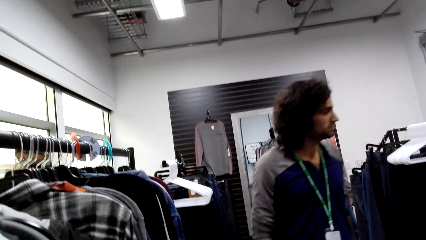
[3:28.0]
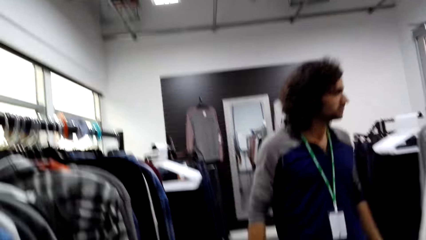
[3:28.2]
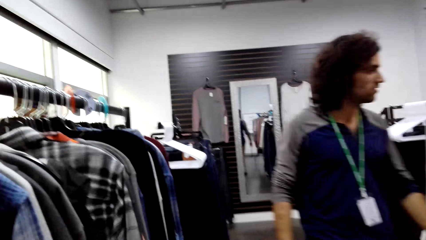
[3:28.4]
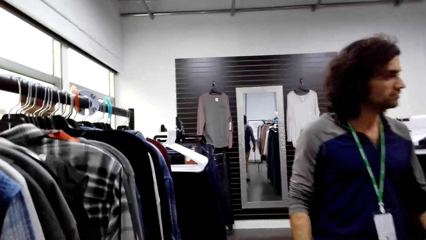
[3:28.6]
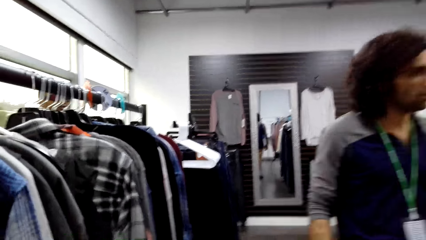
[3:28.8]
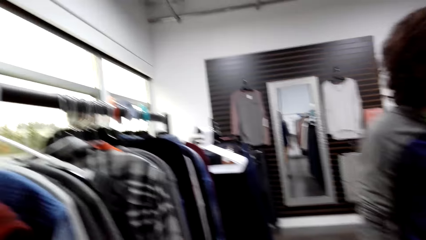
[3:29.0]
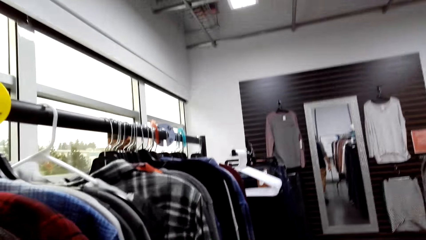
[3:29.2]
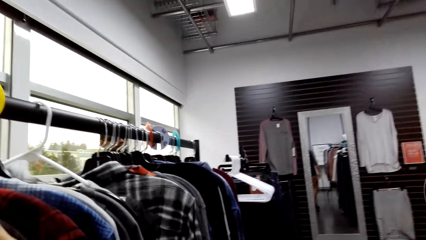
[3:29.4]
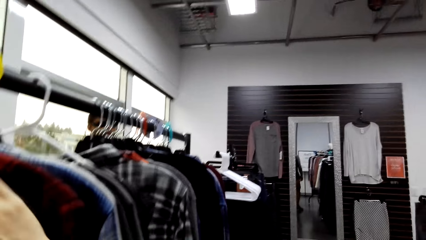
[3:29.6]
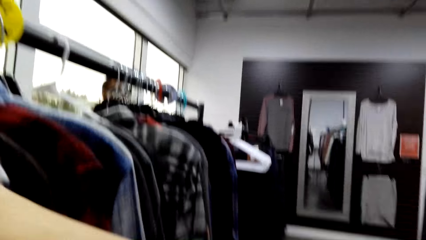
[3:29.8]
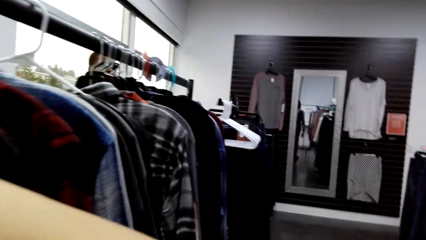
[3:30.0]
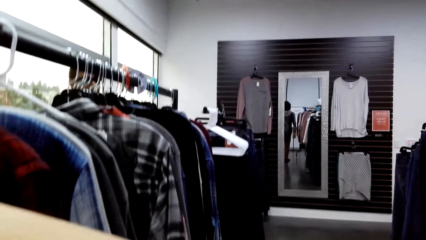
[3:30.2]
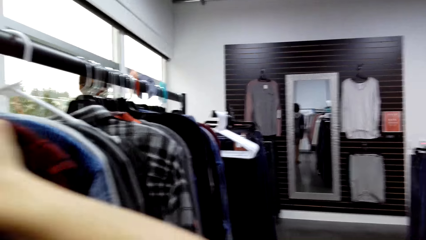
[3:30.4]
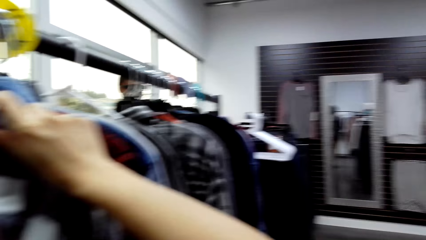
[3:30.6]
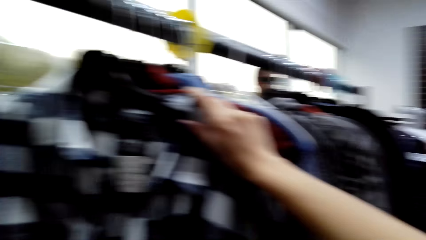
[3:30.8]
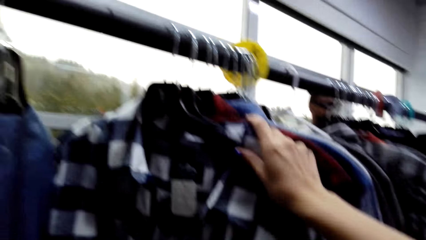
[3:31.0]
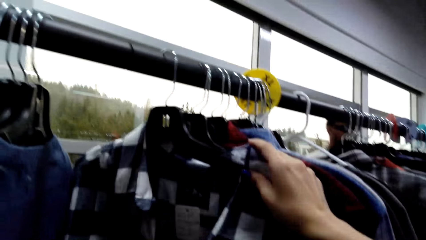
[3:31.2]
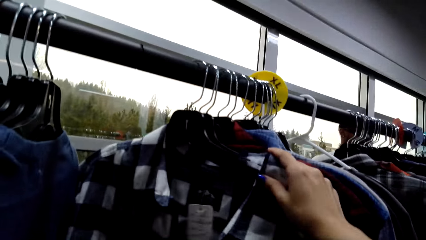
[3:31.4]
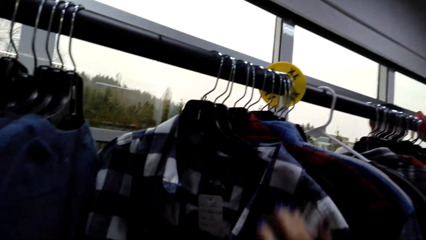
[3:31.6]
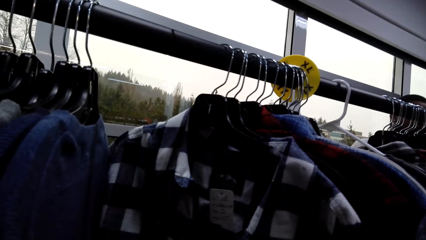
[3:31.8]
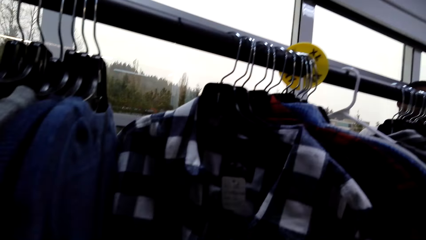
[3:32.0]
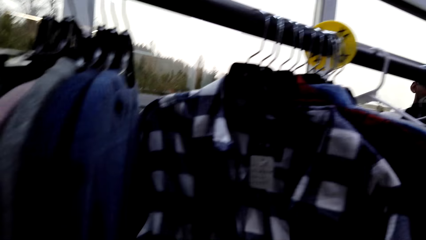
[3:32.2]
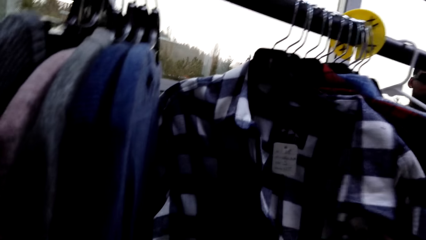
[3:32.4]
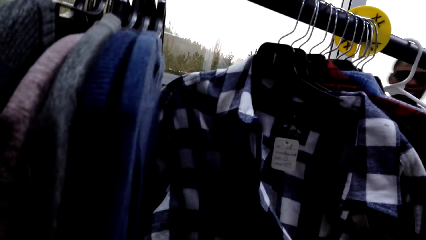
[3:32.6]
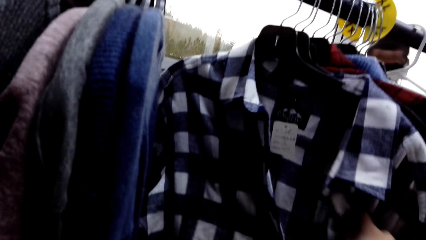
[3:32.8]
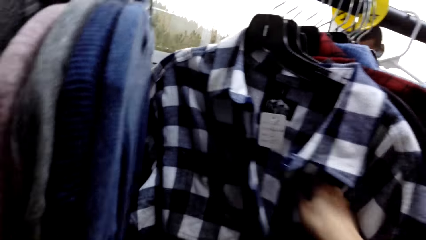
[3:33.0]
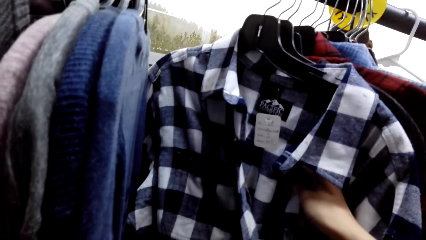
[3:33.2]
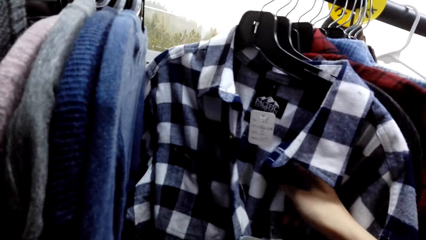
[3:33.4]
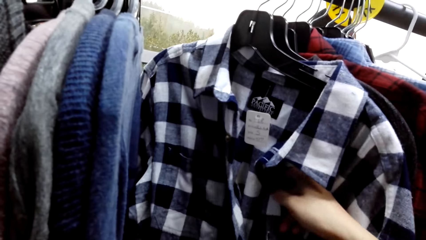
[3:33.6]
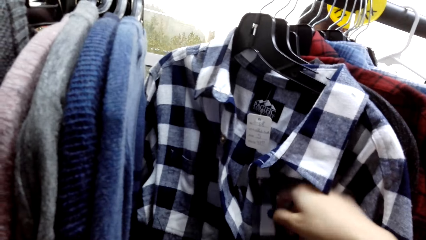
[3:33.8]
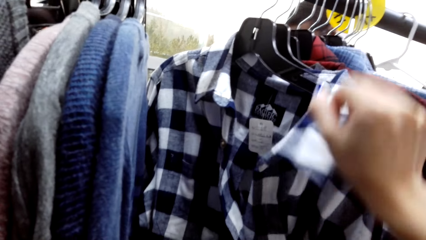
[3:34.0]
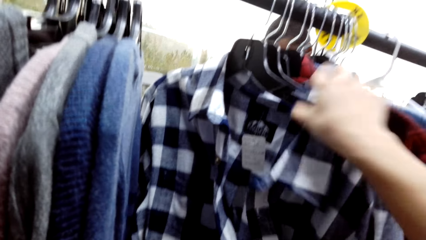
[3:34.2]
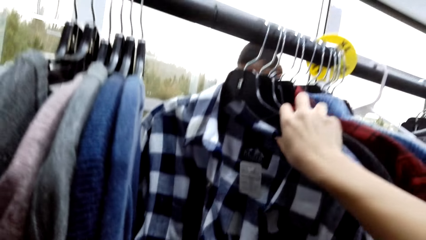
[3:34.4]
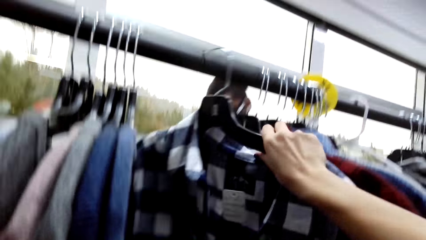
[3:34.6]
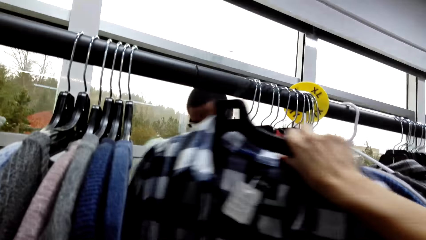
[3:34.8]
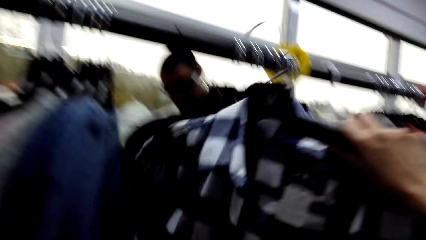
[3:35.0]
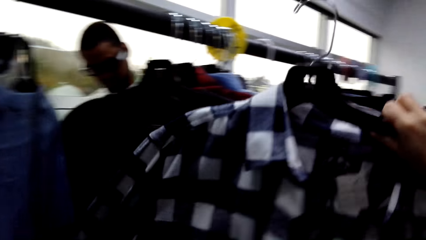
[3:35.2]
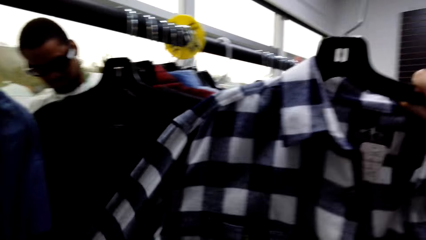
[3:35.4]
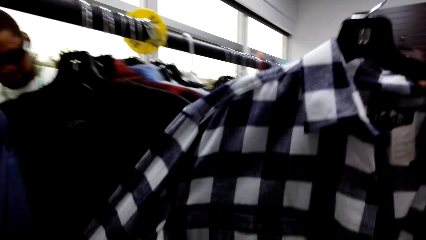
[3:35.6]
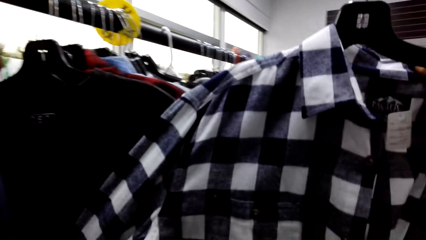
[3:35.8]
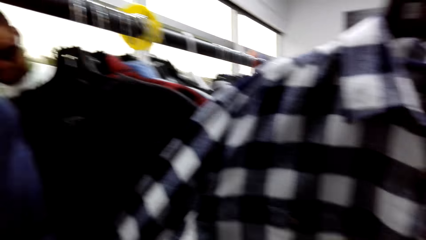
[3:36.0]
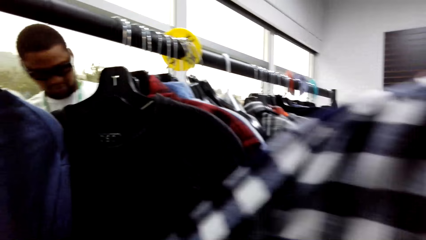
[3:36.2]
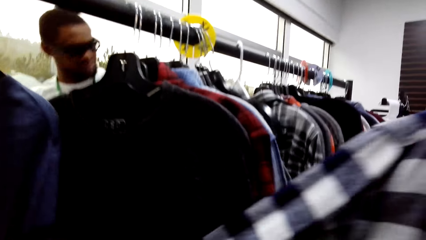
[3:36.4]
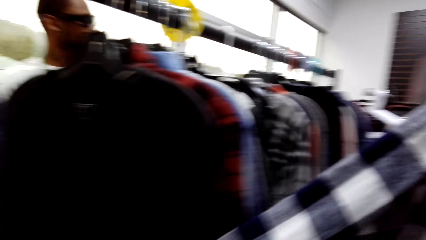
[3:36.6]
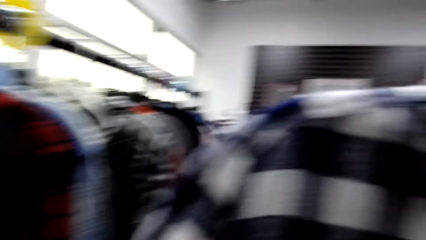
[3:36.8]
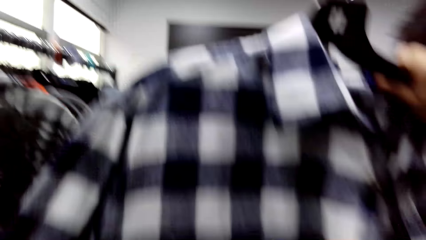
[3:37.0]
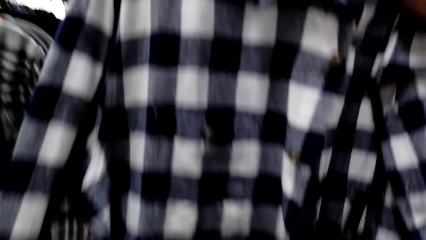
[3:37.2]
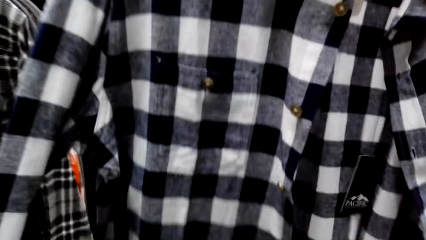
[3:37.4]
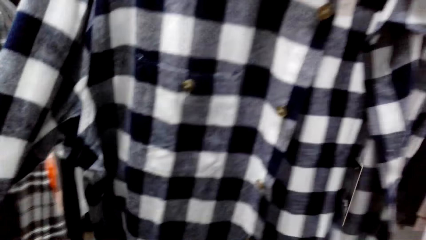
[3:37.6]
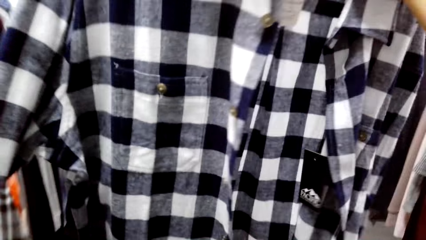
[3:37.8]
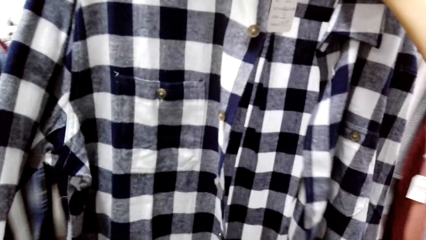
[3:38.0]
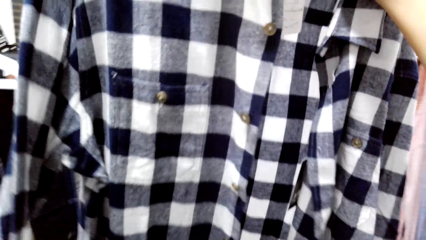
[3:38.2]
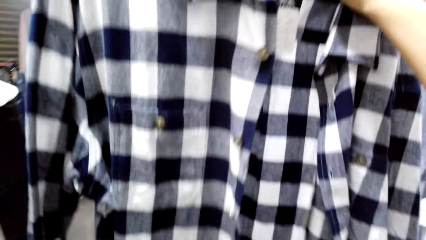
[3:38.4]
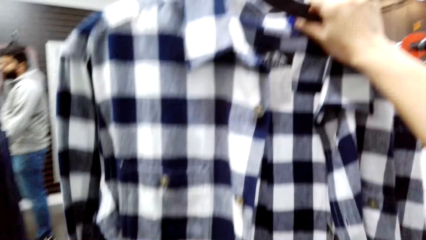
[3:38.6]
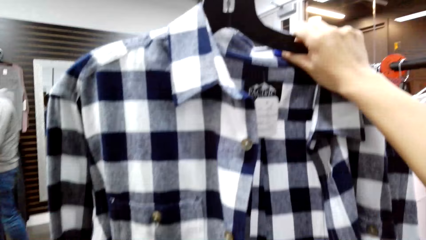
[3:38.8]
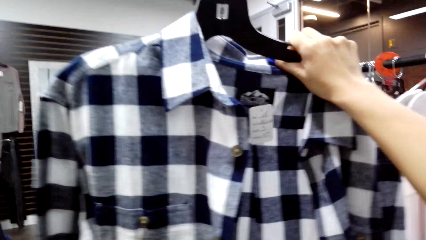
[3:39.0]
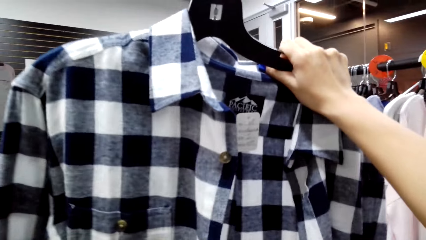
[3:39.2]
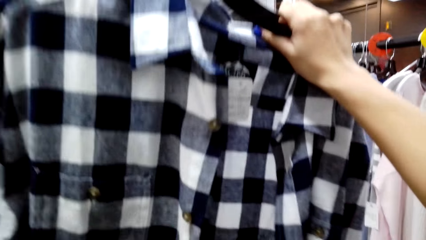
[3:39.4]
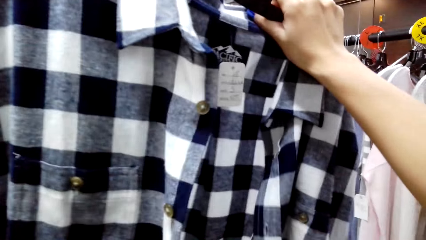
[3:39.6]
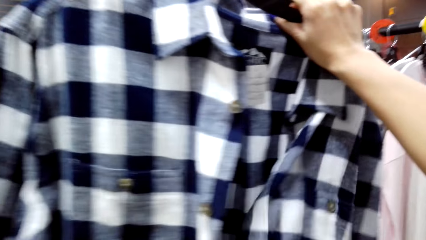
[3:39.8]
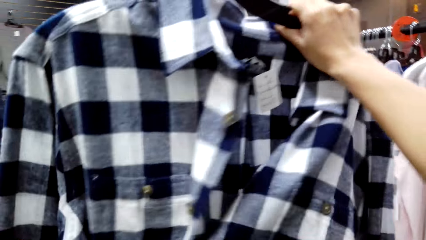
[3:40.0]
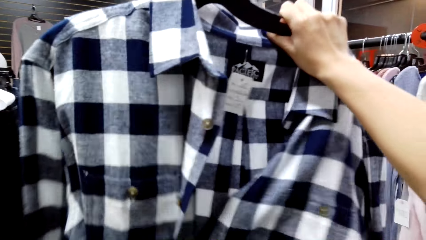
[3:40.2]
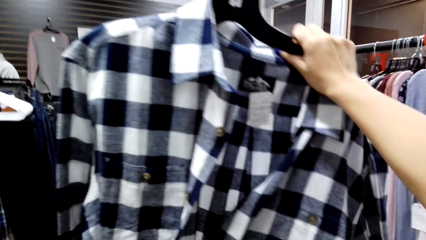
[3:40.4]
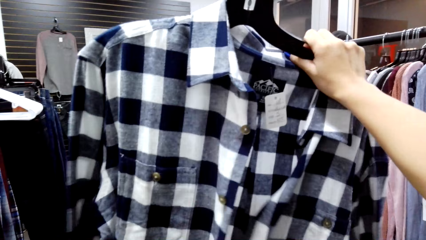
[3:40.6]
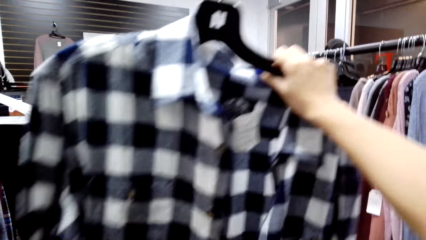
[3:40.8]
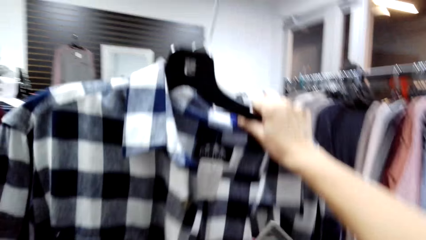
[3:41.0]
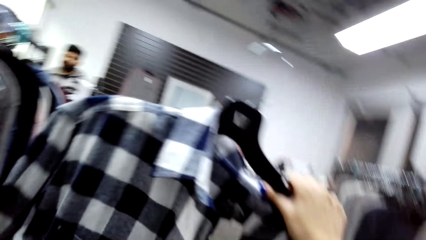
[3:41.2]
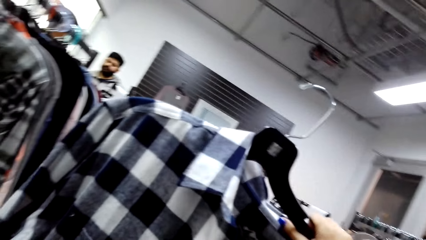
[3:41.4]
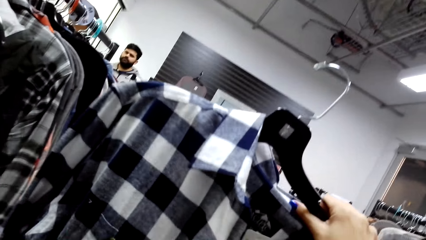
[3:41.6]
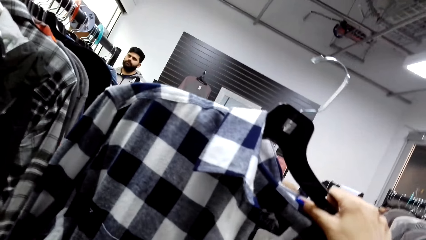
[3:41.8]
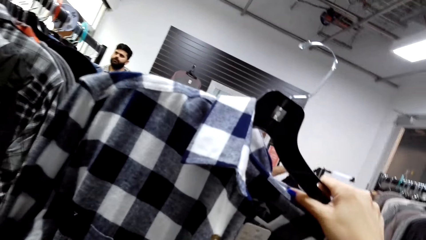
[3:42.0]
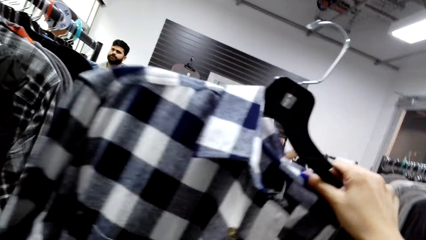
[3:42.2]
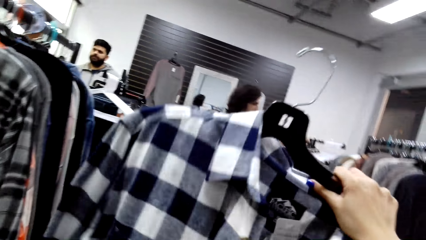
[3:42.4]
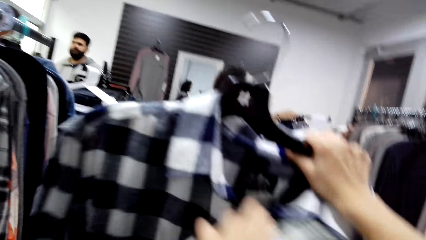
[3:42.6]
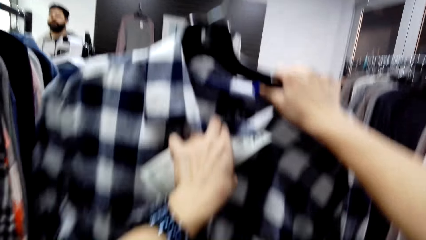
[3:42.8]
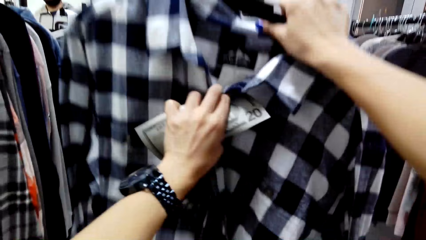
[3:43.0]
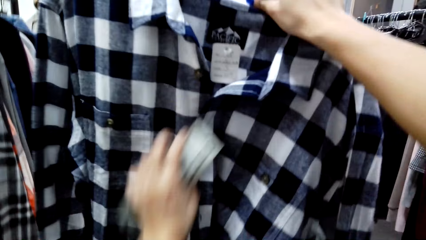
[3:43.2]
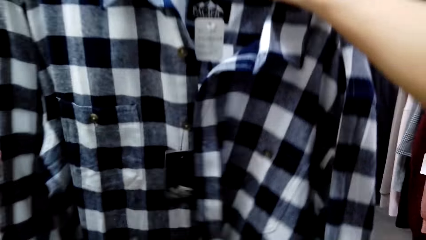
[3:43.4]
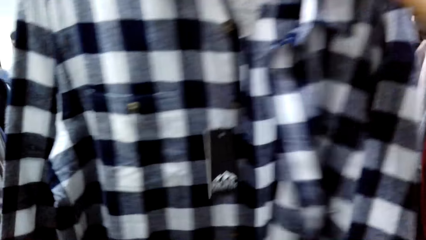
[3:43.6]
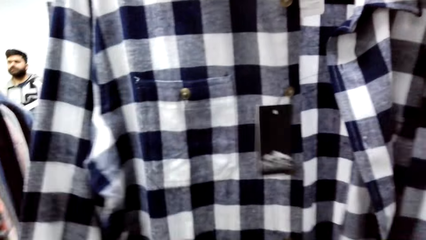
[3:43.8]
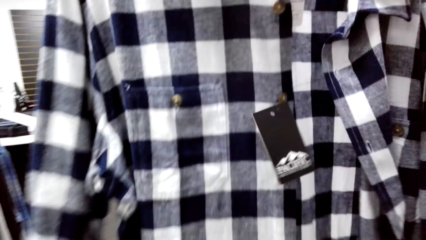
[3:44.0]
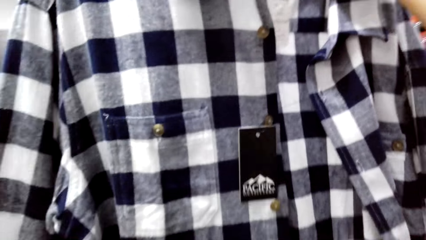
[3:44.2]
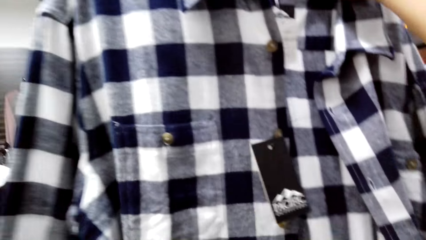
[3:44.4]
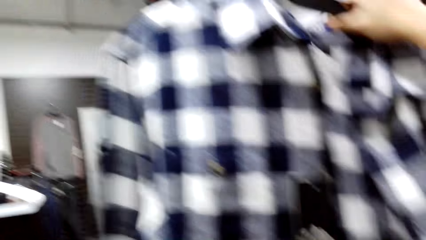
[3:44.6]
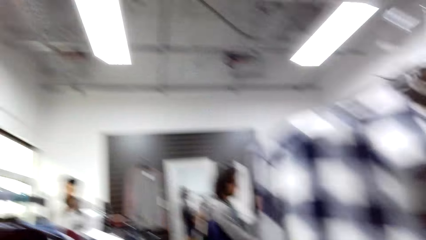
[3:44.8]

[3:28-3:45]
A man walks around. The camera wearer checks out the clothes. They pick up the cloth from the hanger. They look at the cloth.
